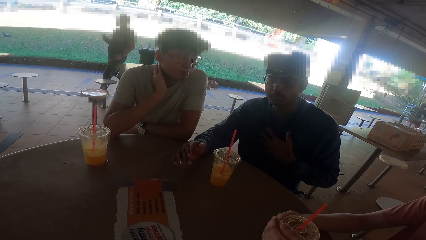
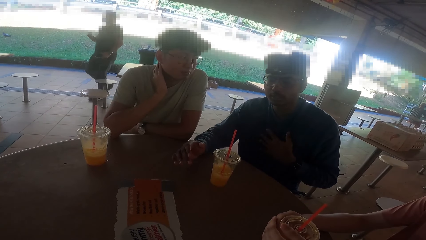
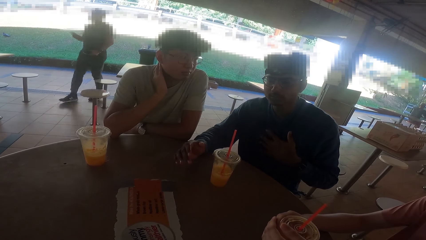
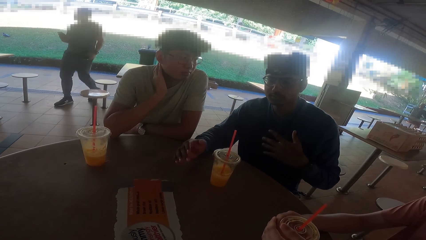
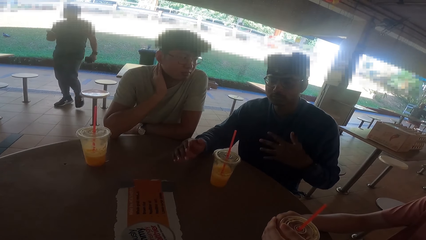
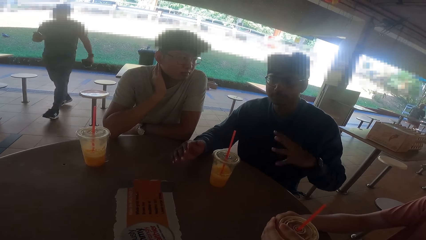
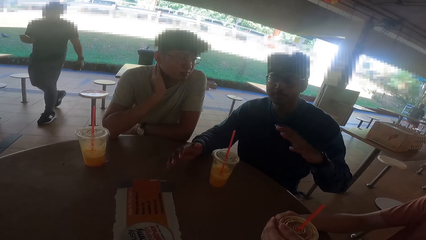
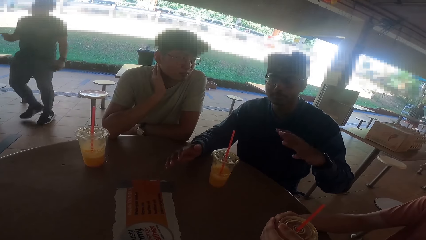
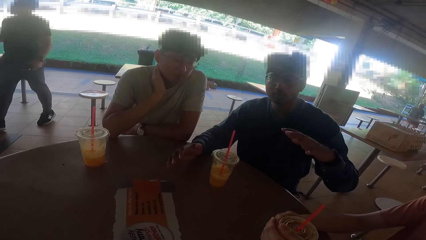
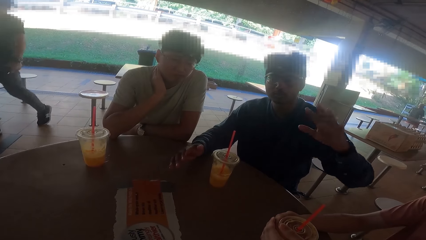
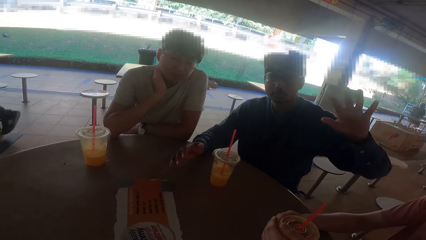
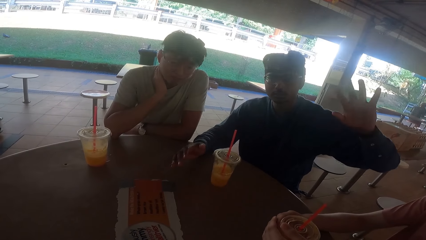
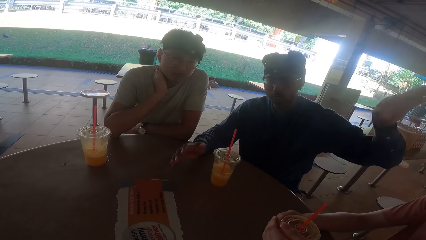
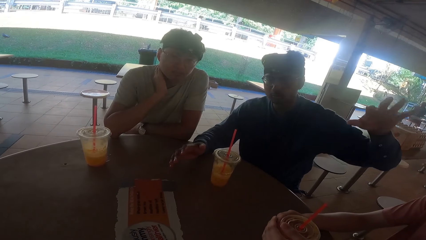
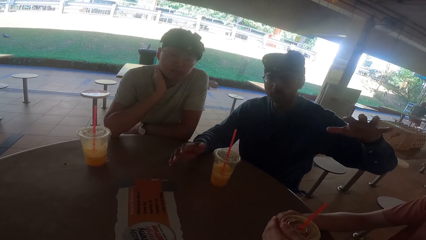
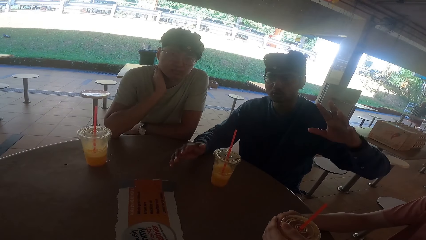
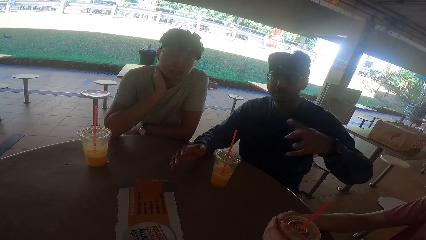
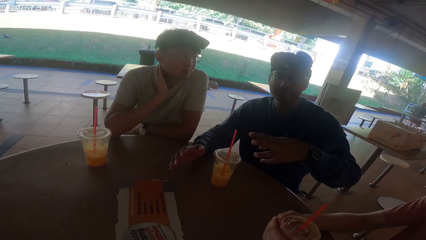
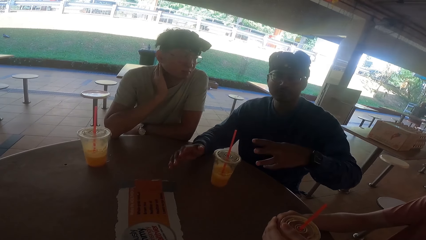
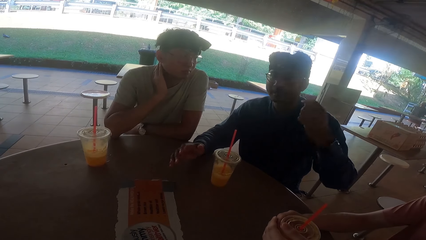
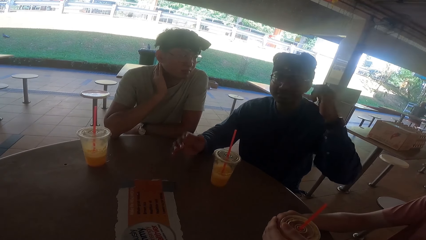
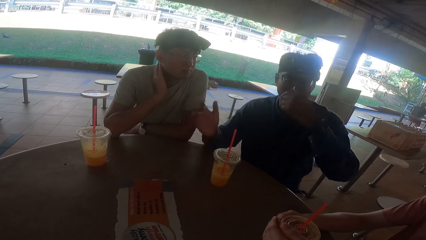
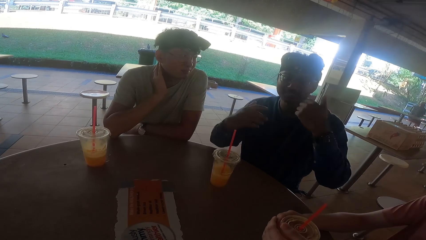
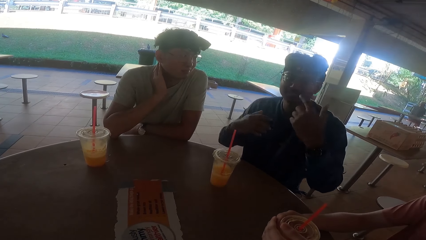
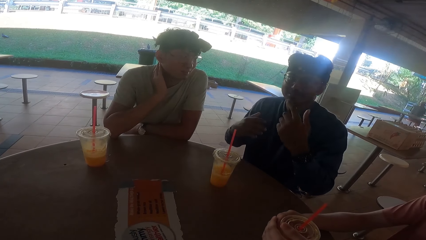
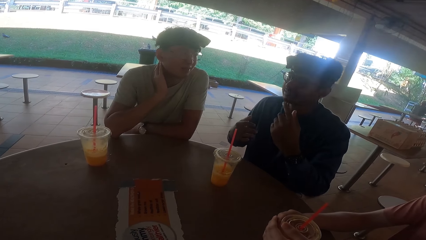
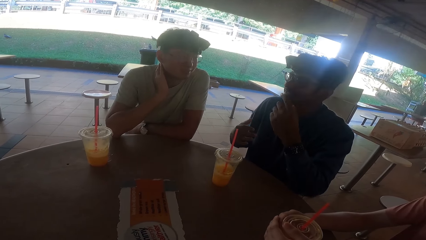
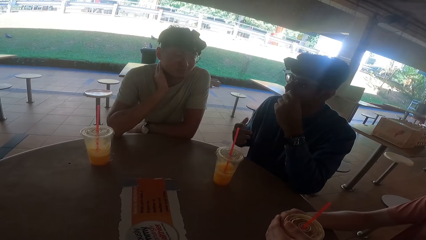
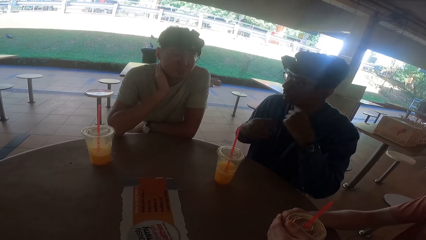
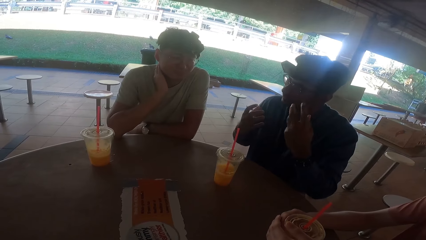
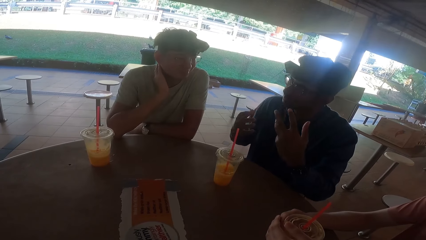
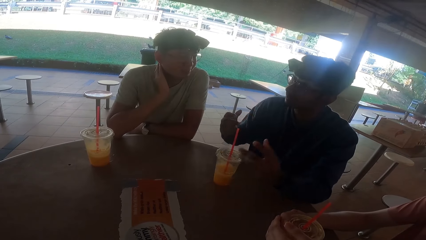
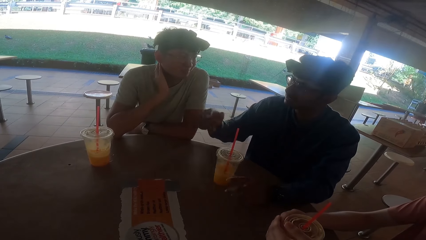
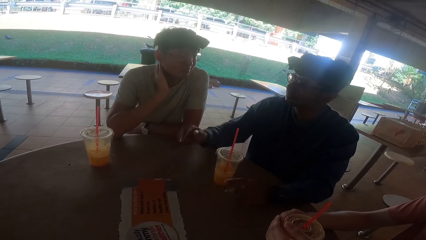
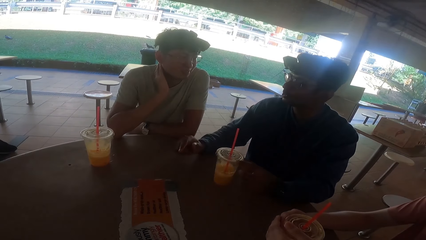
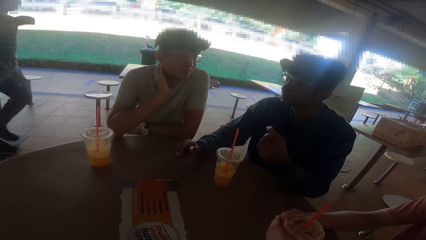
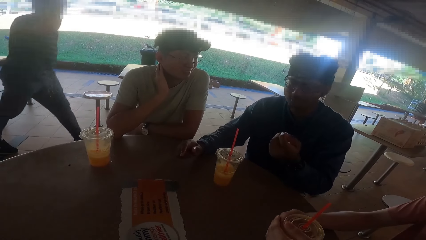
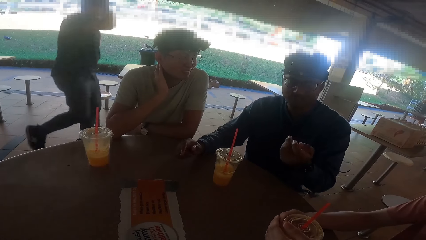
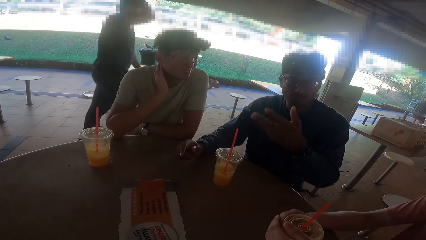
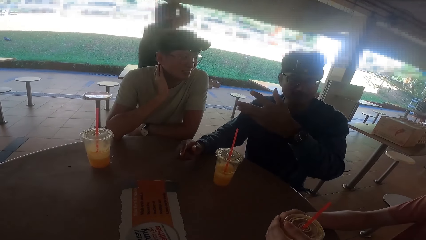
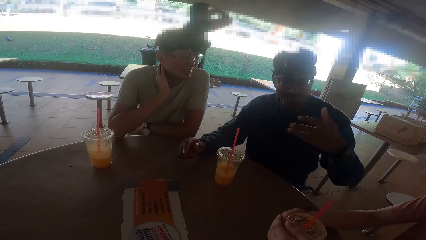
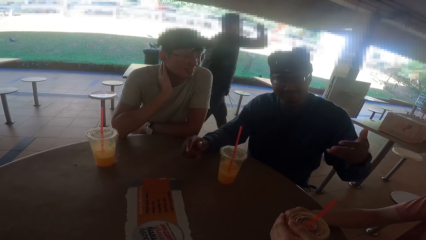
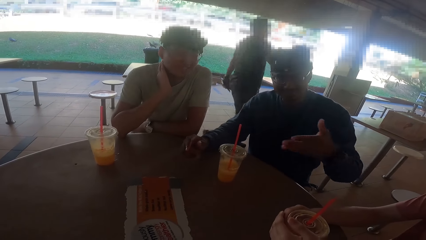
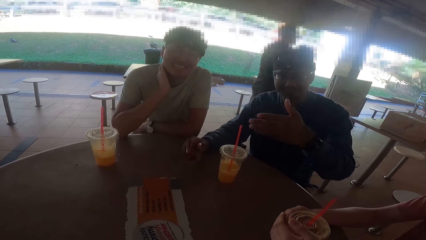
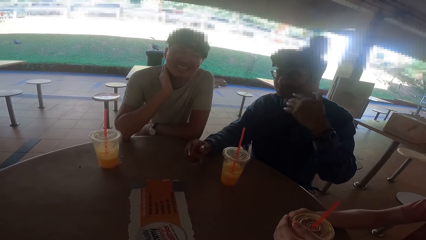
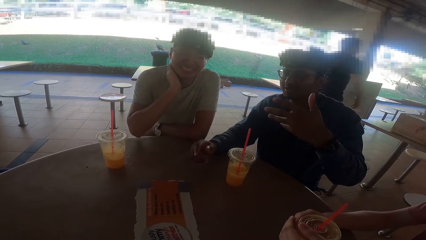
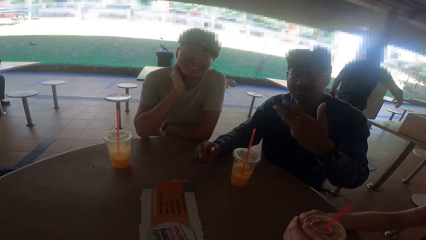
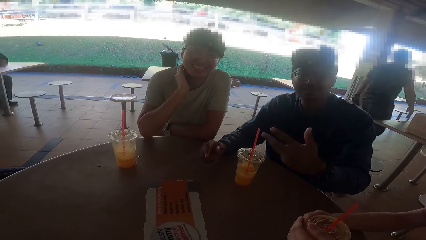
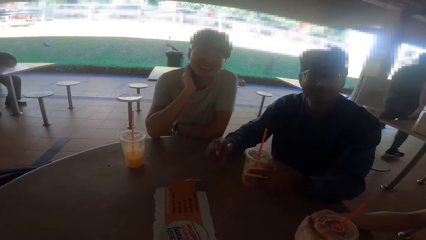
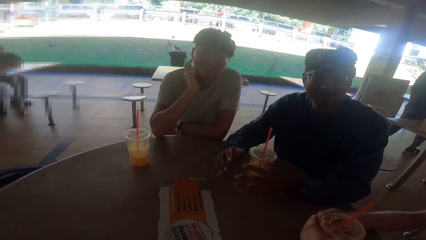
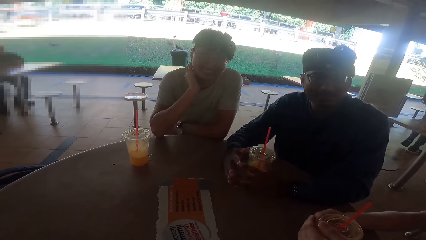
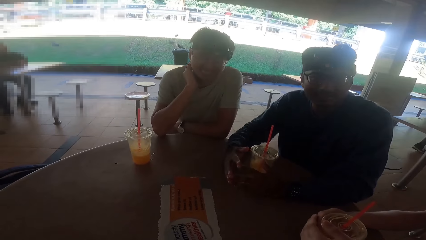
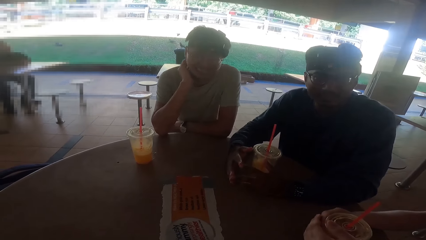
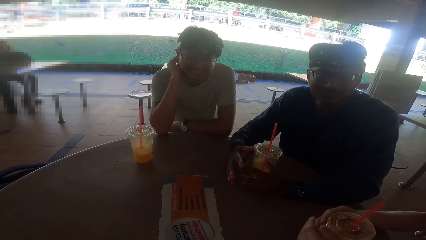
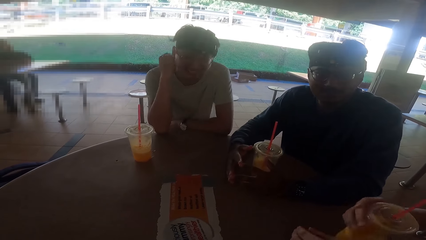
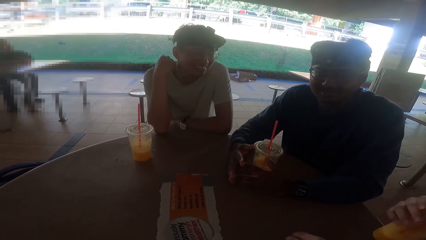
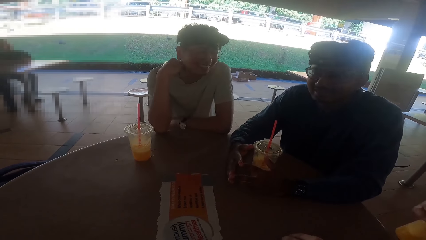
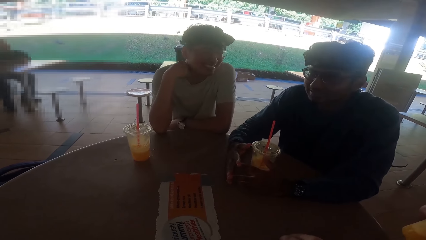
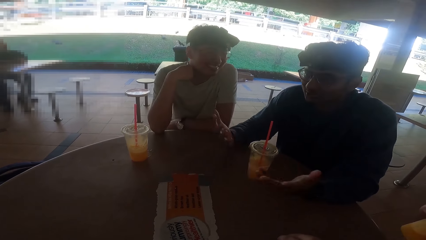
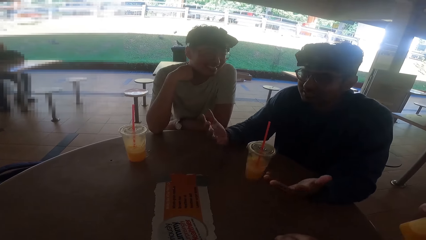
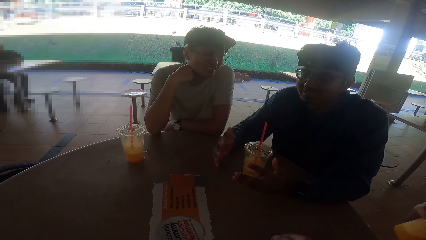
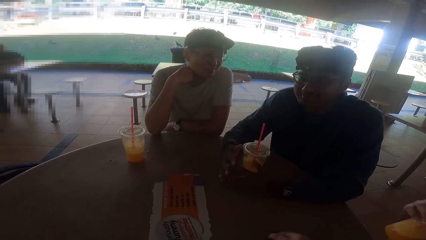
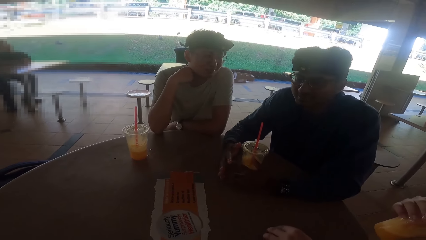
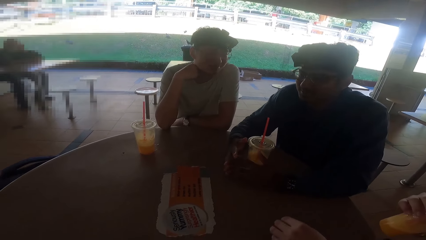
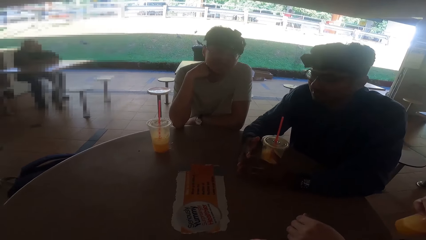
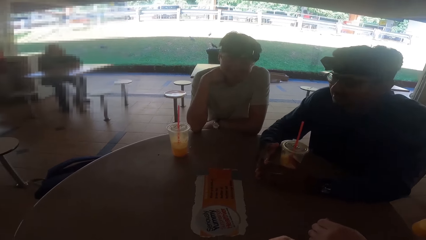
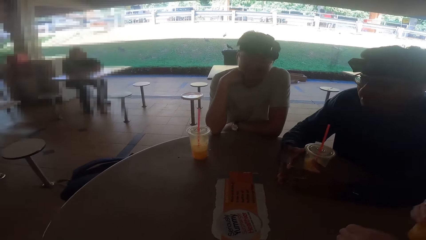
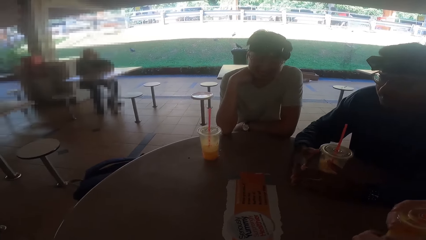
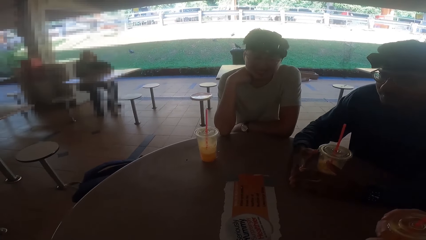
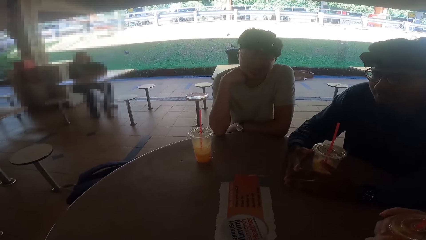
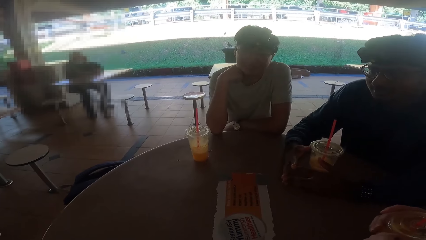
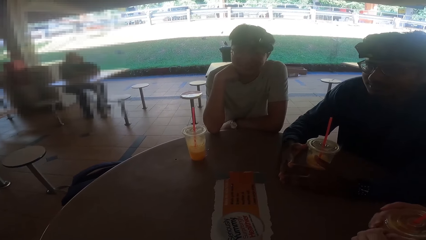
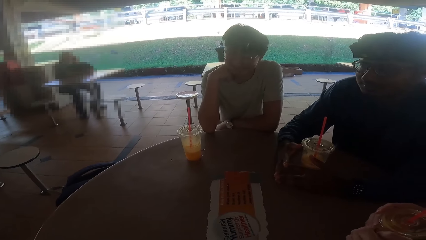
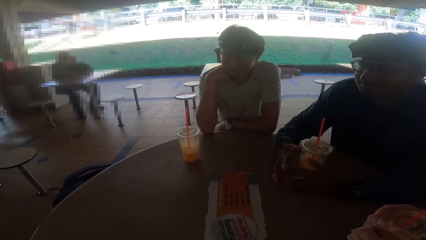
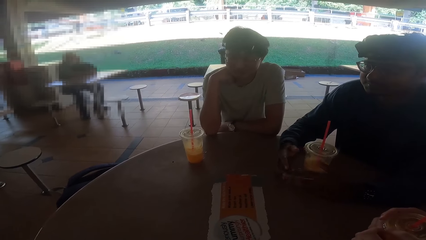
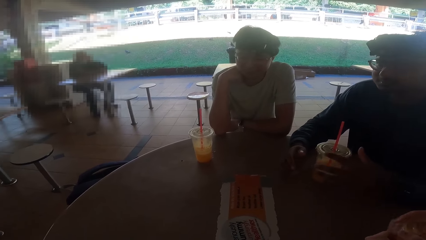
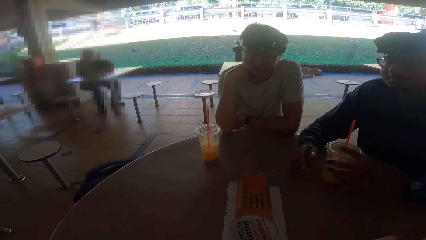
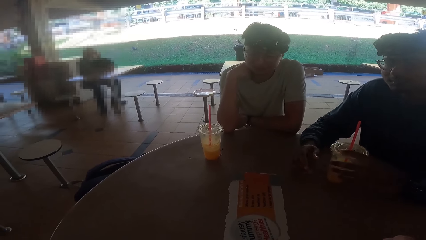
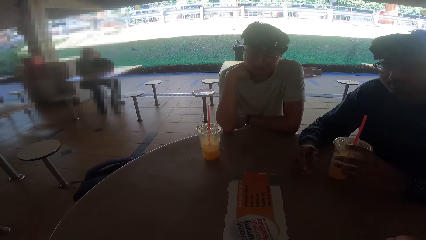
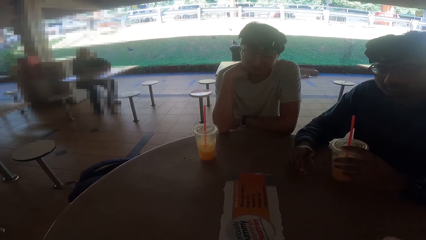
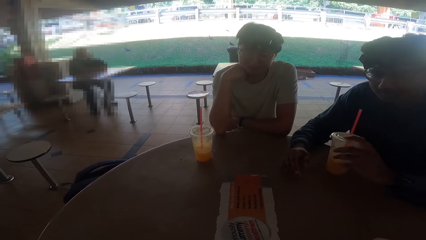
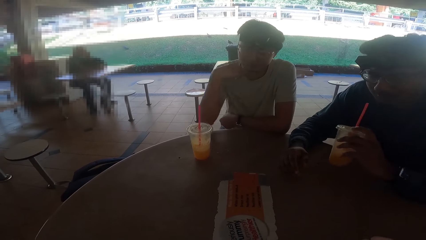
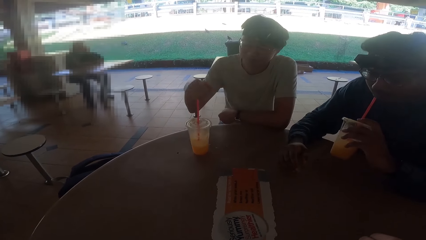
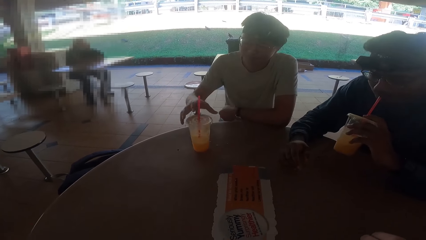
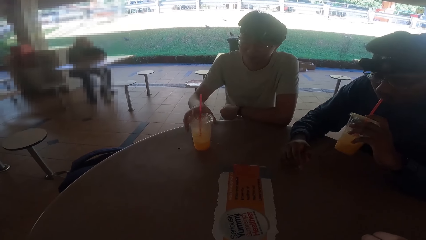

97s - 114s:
A person drinks the juice. The person puts the juice on the table. Another person drinks the juice.
